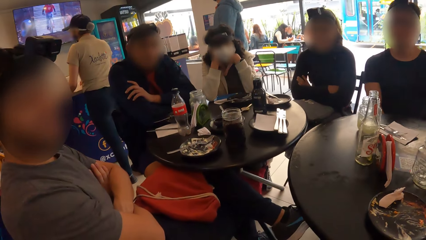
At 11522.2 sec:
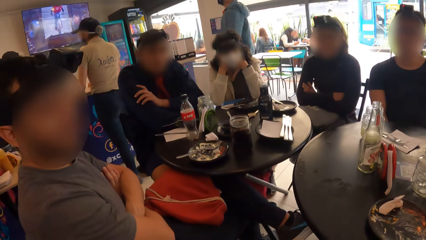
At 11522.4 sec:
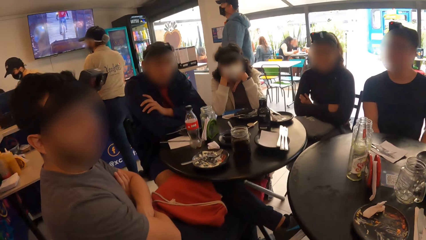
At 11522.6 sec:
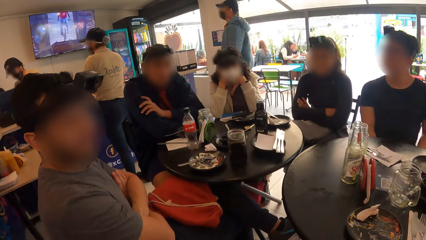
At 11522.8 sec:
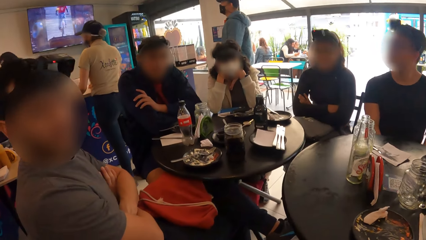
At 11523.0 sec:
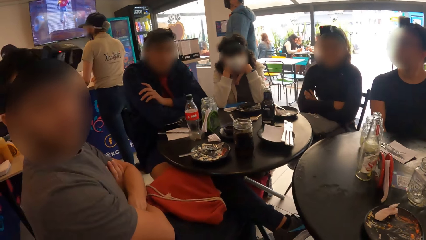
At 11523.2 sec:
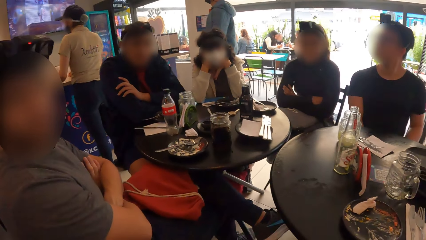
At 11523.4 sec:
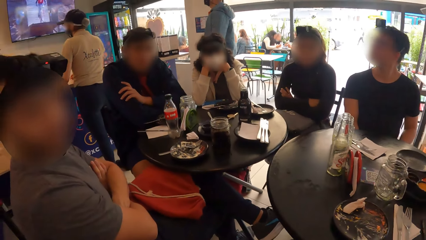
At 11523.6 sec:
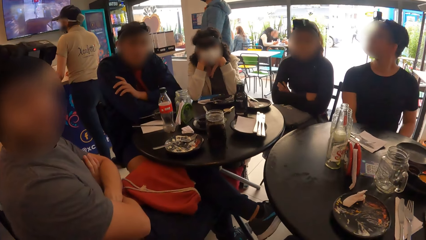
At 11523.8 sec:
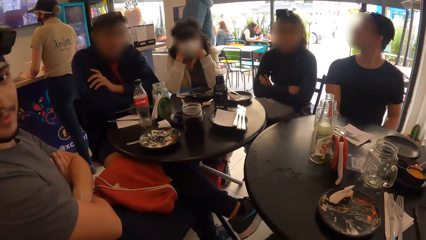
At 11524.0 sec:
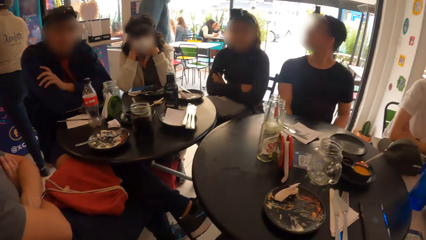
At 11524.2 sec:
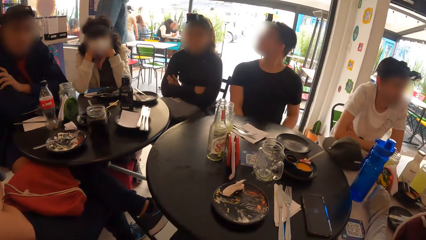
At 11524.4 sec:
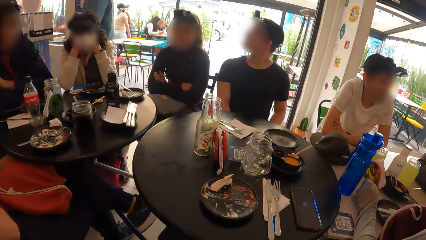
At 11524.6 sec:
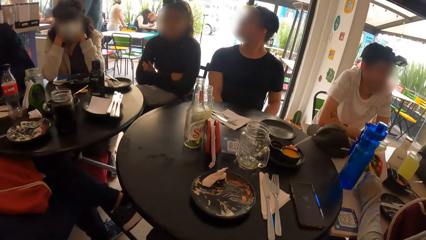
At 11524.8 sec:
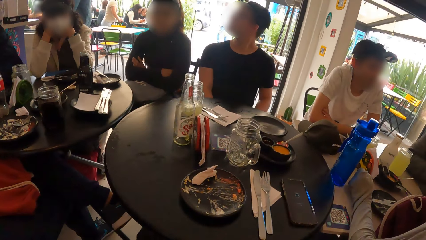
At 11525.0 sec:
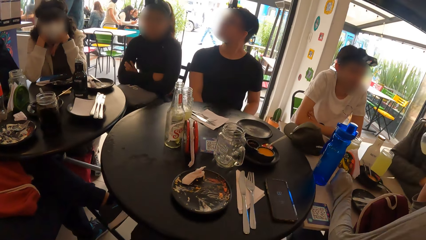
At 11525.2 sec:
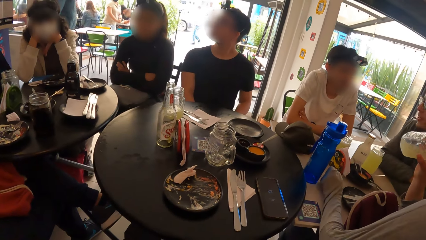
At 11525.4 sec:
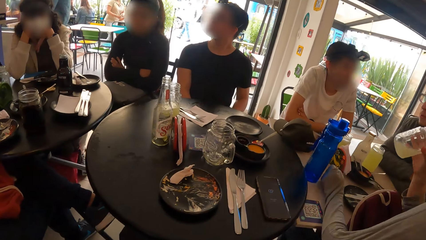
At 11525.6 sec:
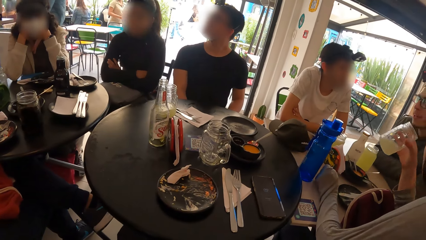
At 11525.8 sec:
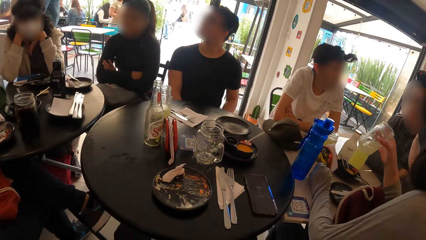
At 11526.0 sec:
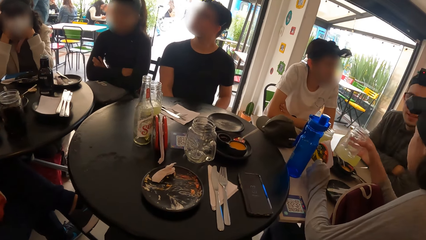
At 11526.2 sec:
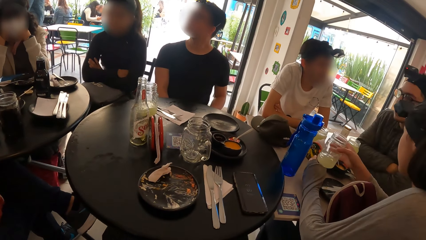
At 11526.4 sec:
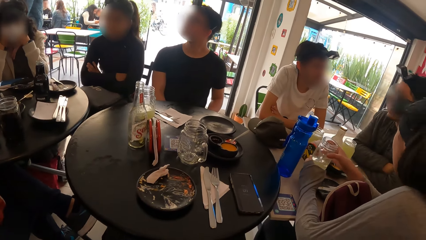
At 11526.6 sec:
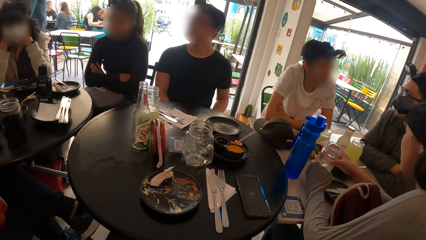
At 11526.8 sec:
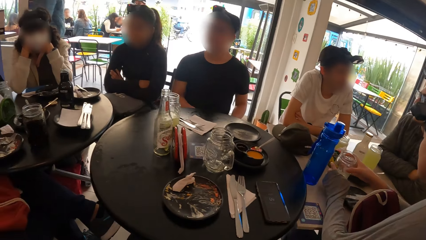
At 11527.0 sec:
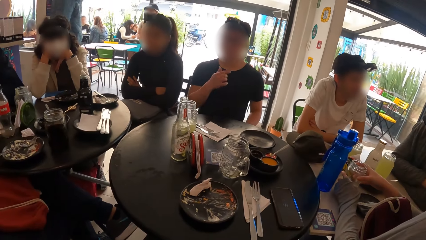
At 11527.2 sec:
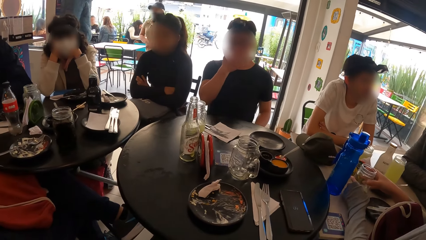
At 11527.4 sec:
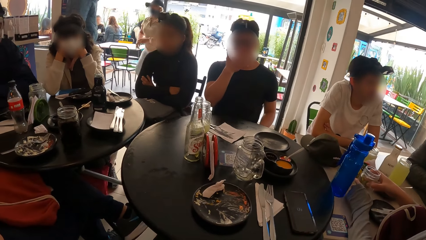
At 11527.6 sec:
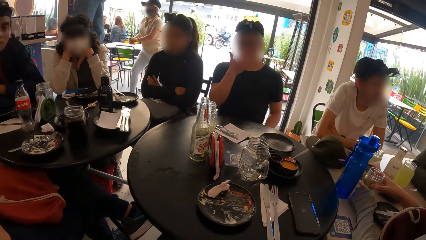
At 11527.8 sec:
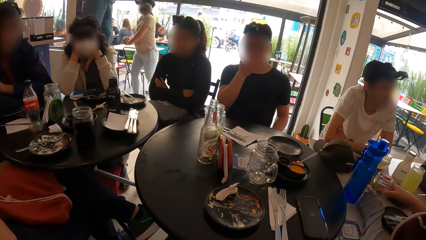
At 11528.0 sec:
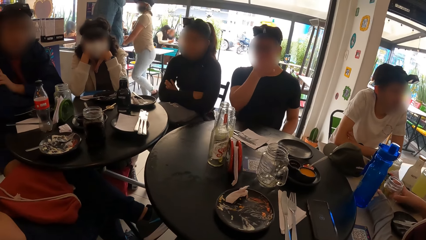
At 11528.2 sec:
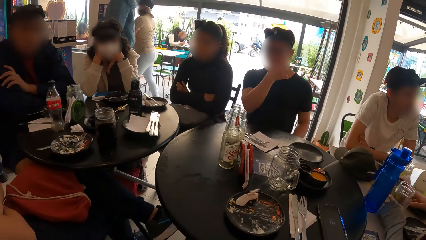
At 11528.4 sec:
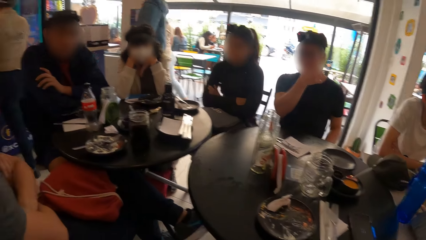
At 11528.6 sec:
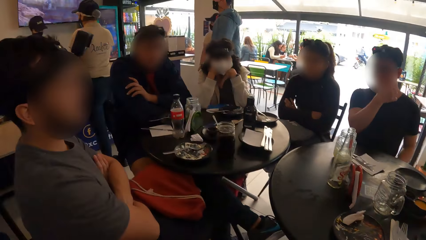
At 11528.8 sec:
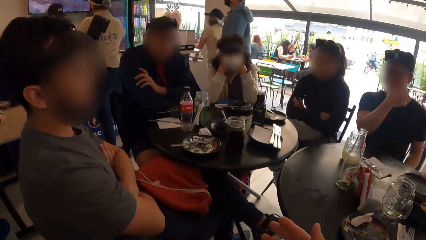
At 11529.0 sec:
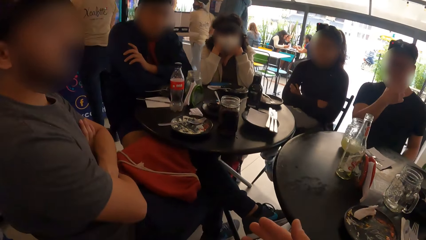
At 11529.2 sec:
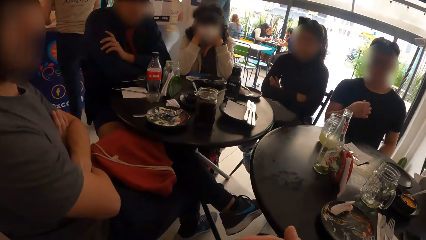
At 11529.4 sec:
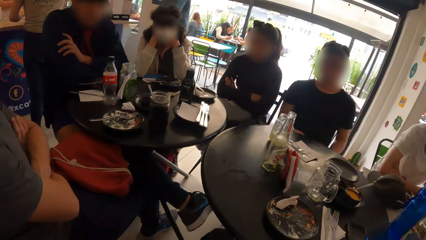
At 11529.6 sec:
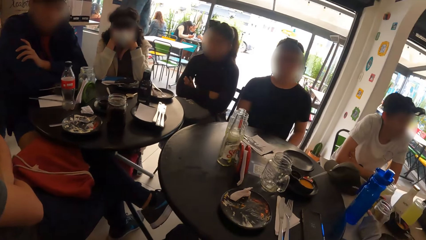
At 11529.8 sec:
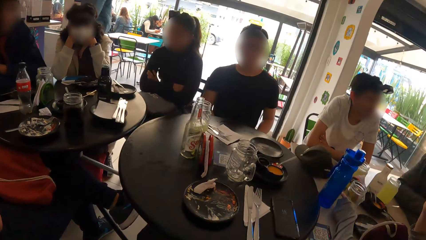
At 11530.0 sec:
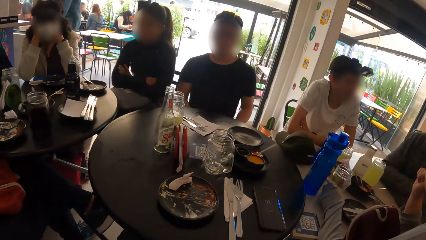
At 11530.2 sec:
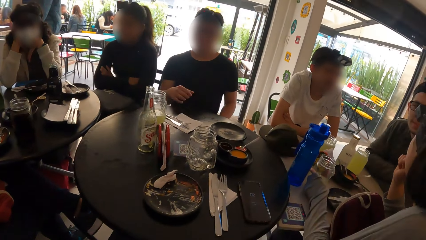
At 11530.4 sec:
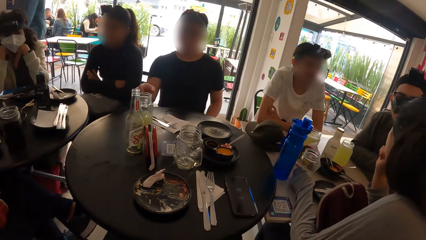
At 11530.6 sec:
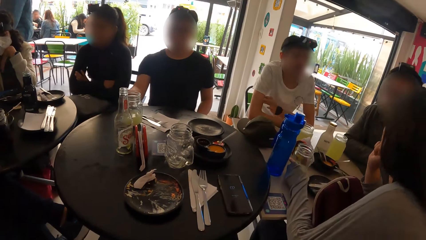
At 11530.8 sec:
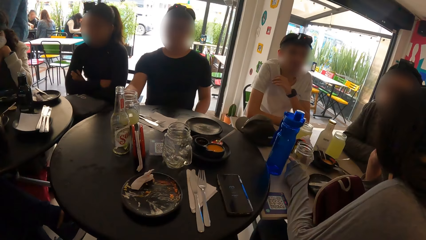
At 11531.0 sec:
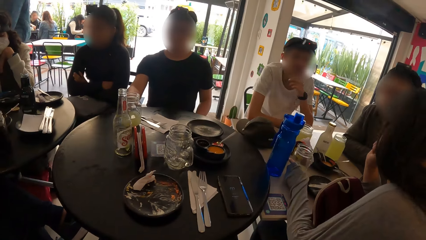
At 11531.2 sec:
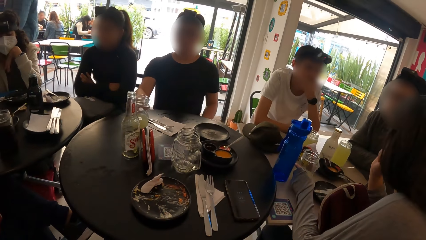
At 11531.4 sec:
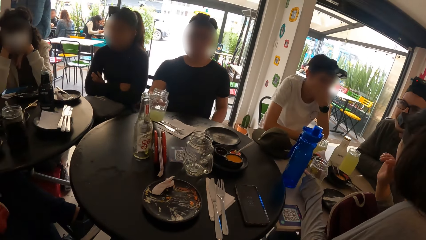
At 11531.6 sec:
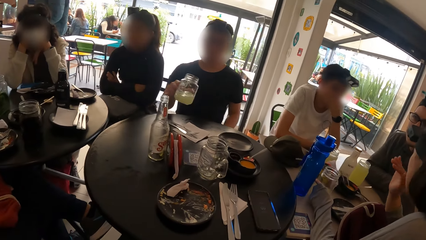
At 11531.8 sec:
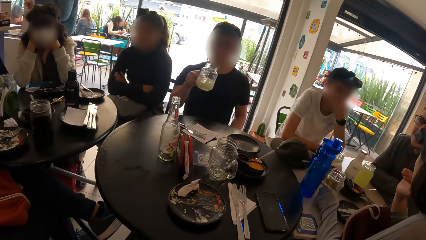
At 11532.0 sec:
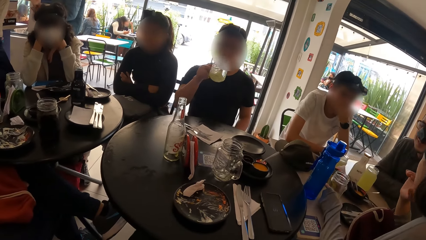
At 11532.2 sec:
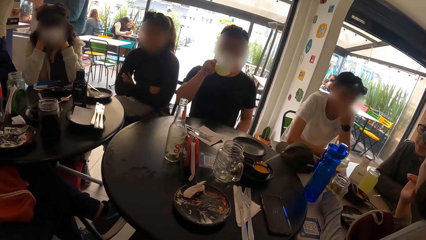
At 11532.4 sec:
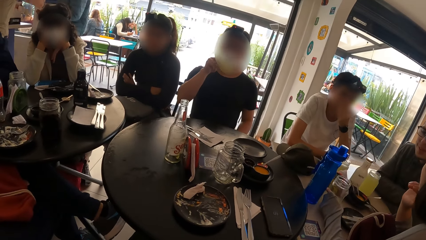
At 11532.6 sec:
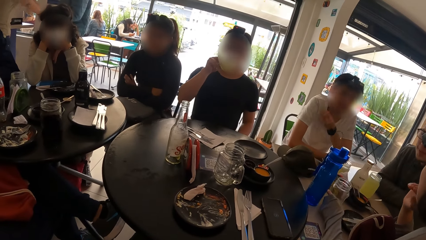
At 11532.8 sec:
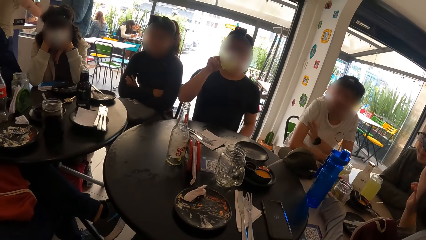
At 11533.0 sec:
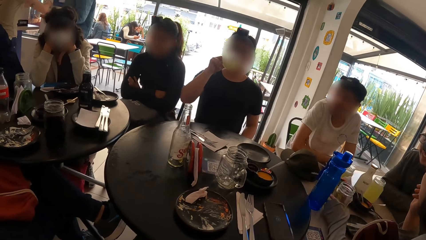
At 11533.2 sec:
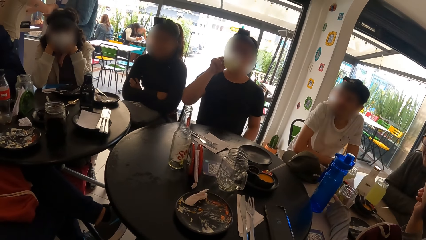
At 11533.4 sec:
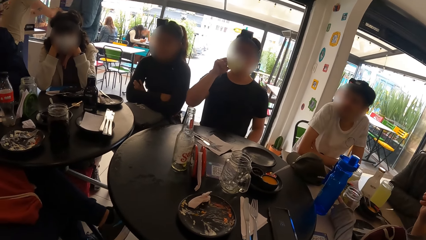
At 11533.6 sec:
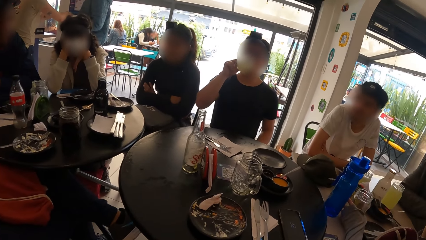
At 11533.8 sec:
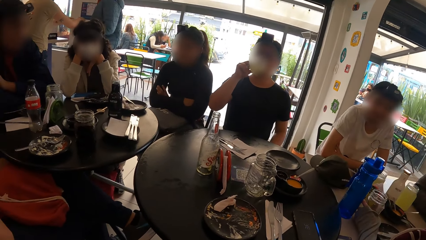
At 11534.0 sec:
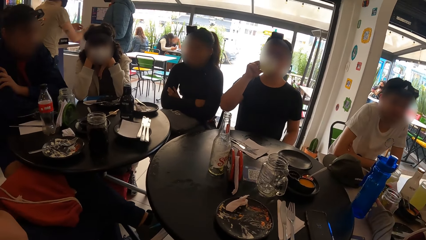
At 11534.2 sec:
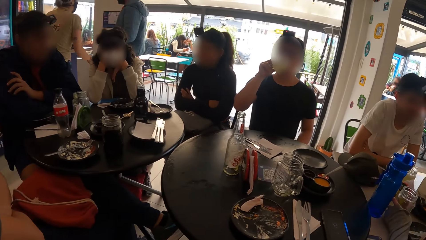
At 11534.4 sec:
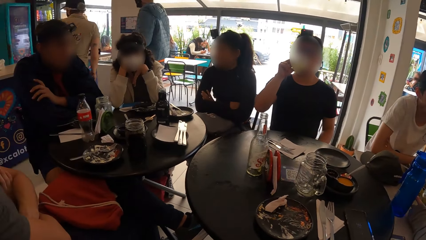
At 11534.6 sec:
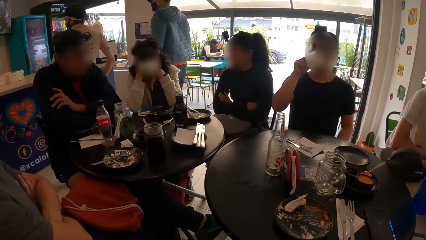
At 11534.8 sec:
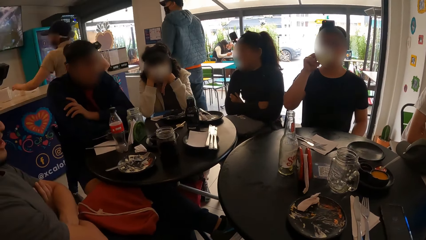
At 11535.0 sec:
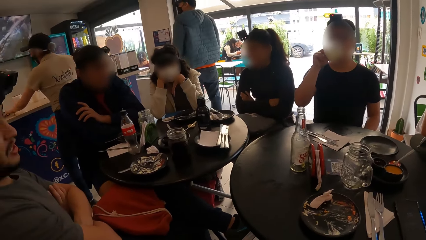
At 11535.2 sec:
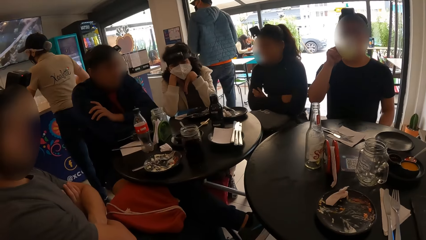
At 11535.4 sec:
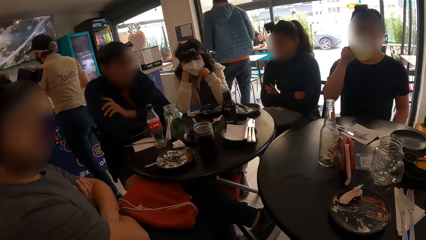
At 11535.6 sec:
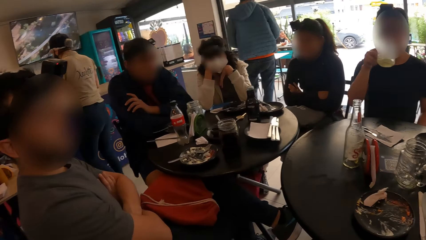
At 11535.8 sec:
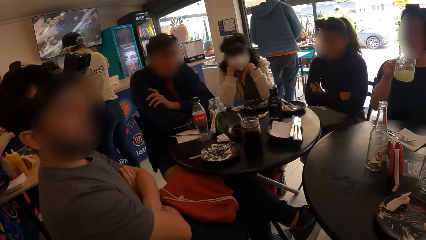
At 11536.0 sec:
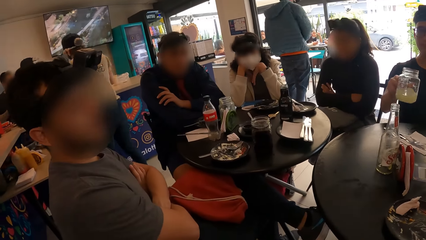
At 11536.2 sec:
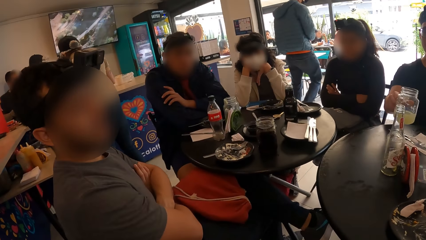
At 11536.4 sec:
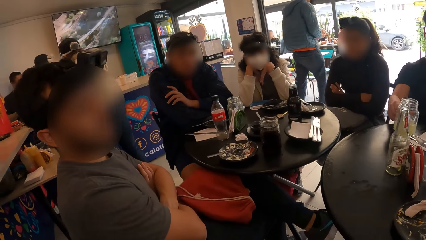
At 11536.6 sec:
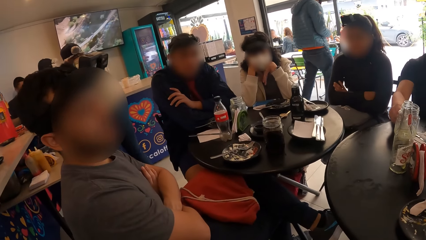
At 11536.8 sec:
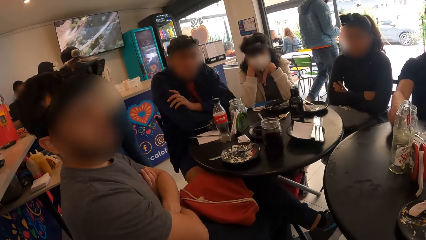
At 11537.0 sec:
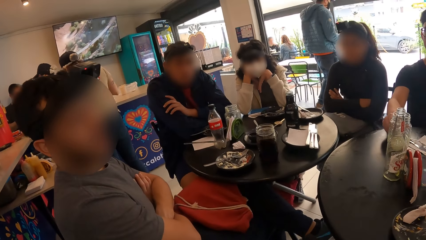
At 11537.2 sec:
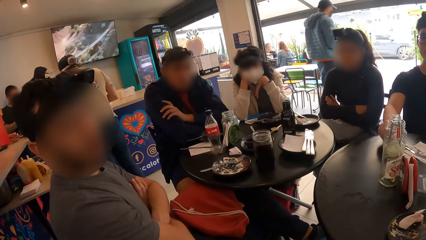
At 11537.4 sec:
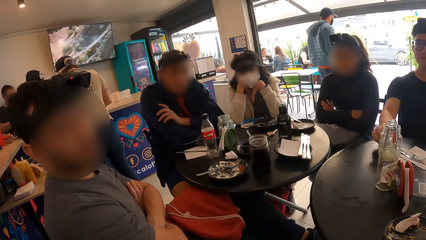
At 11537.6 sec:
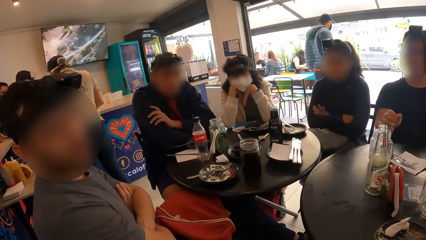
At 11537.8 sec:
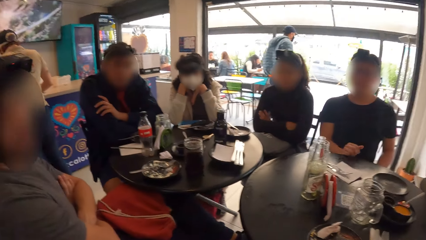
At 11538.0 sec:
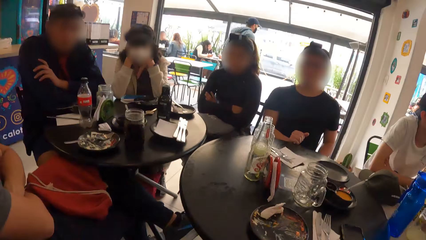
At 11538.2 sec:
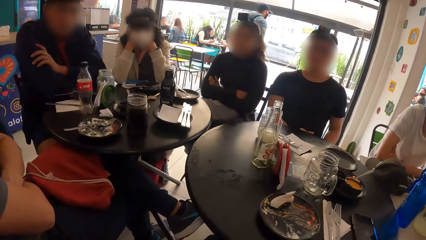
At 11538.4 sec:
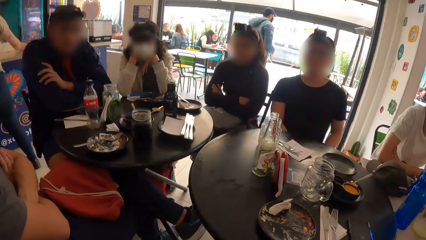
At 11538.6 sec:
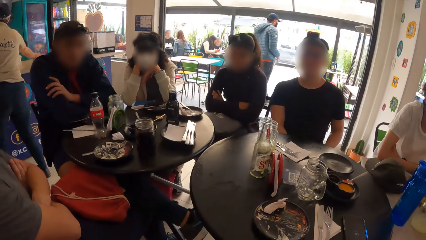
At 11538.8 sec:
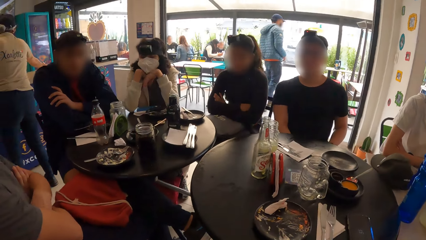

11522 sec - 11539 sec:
The camera wearer converses with the team. A woman places a glass cup in her right hand on a table in the restaurant. The woman drinks. The woman holds the glass cup with both hands. The woman holds the glass cup with her left hand. The camera wearer looks around the restaurant. A man picks up a glass cup from the table with his right hand. The man drinks from the glass cup in his right hand. The man places the glass cup in his right hand on the table.
